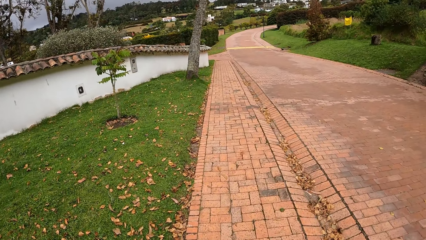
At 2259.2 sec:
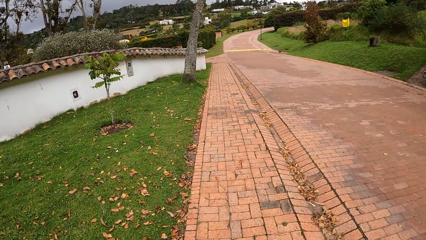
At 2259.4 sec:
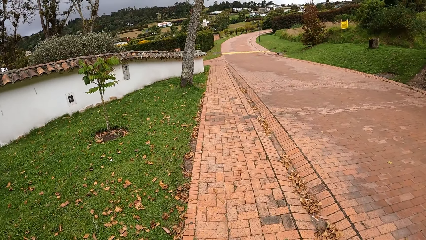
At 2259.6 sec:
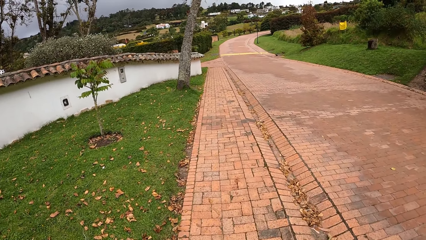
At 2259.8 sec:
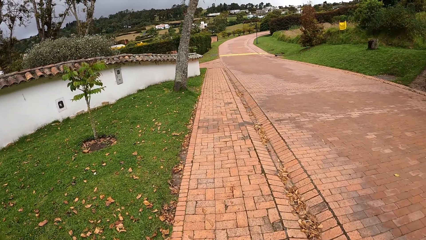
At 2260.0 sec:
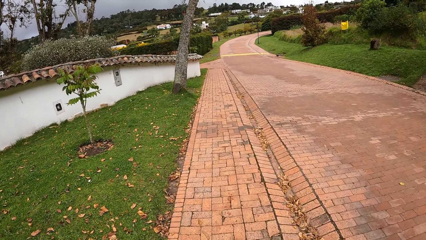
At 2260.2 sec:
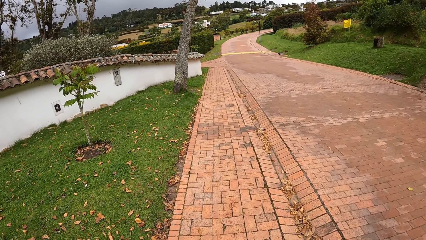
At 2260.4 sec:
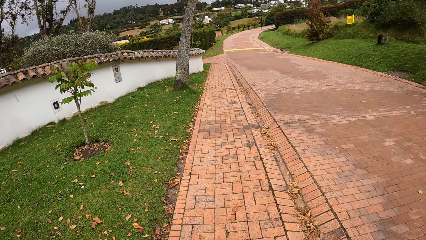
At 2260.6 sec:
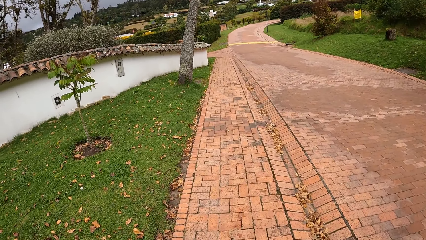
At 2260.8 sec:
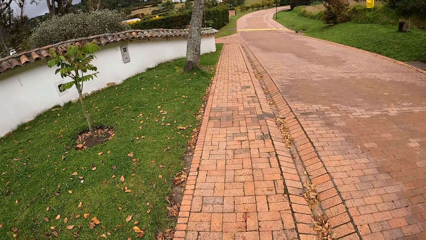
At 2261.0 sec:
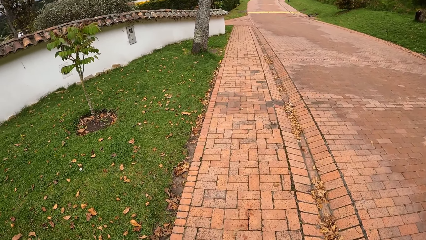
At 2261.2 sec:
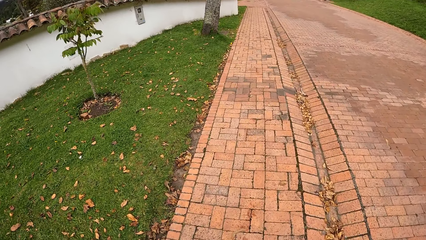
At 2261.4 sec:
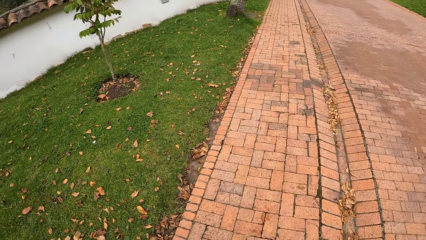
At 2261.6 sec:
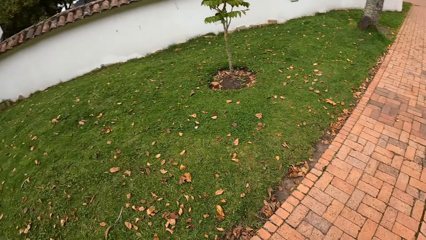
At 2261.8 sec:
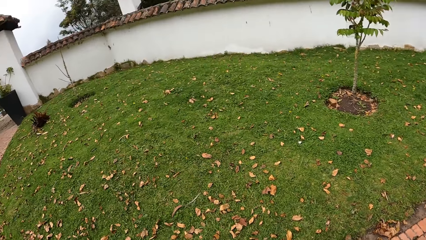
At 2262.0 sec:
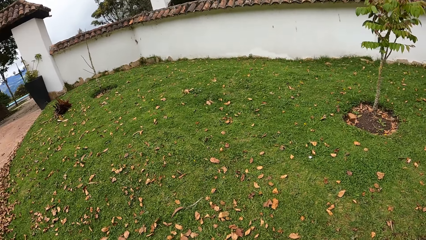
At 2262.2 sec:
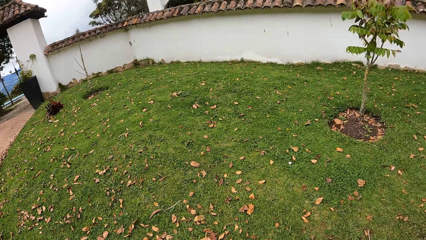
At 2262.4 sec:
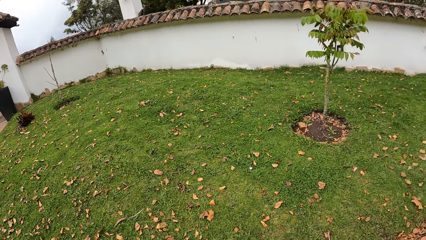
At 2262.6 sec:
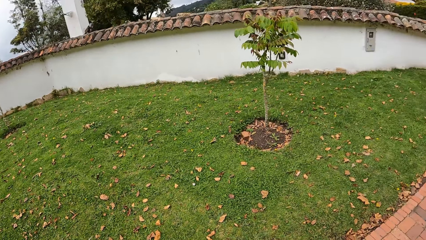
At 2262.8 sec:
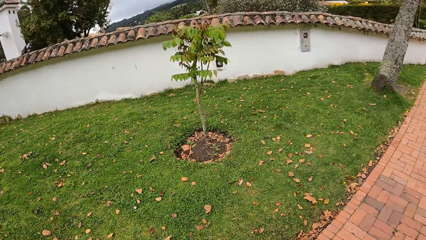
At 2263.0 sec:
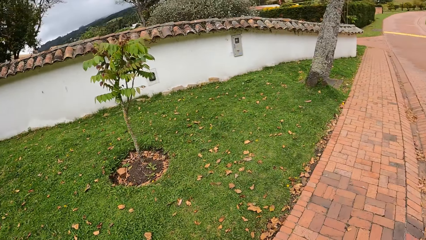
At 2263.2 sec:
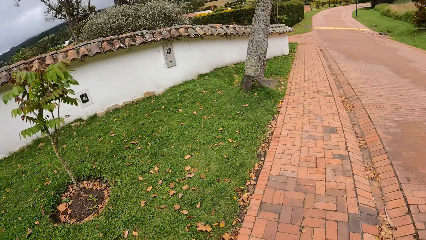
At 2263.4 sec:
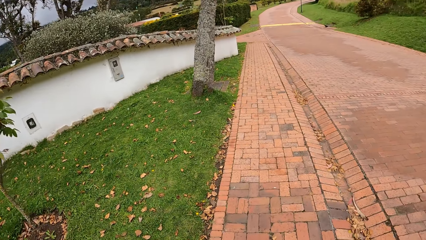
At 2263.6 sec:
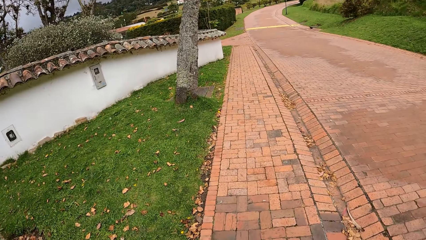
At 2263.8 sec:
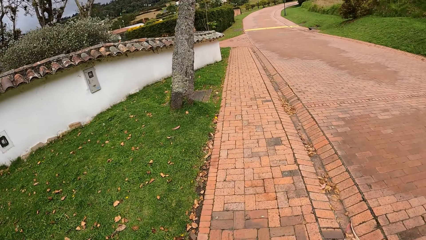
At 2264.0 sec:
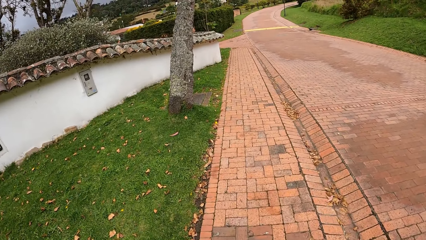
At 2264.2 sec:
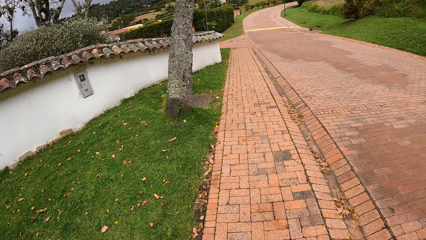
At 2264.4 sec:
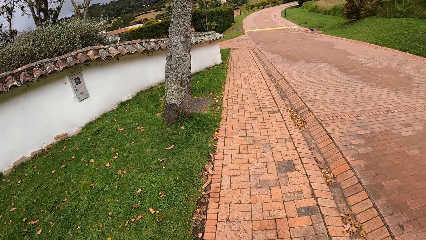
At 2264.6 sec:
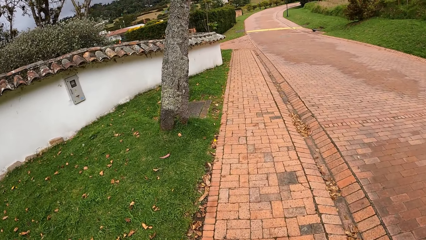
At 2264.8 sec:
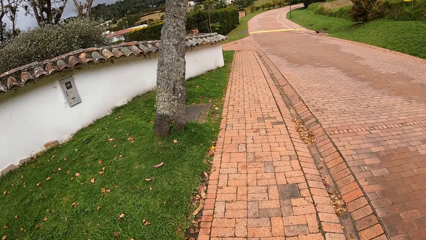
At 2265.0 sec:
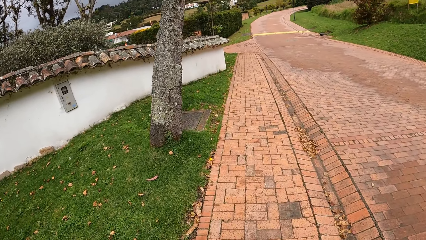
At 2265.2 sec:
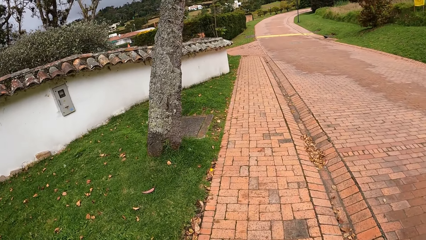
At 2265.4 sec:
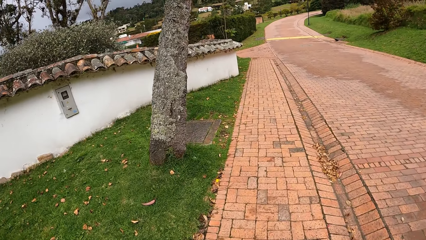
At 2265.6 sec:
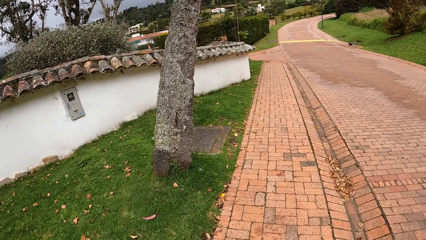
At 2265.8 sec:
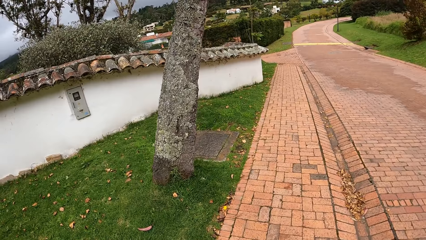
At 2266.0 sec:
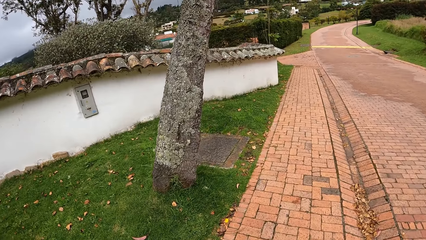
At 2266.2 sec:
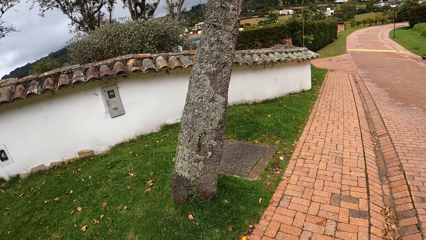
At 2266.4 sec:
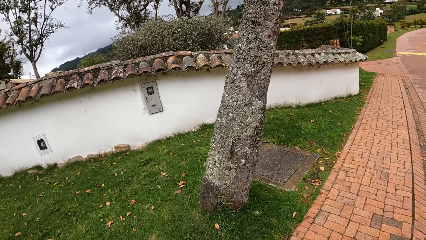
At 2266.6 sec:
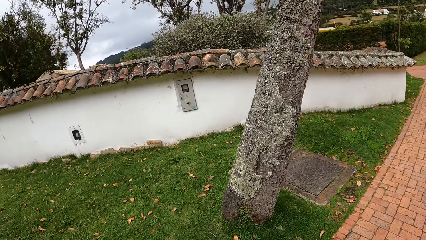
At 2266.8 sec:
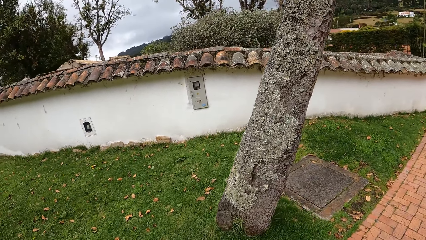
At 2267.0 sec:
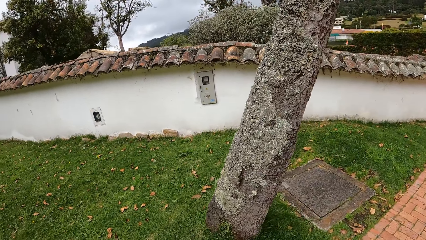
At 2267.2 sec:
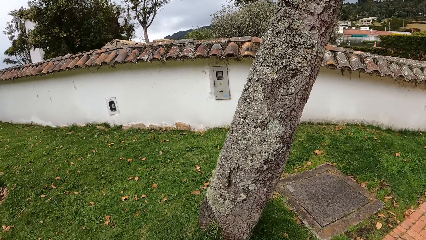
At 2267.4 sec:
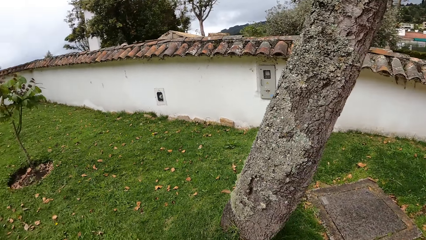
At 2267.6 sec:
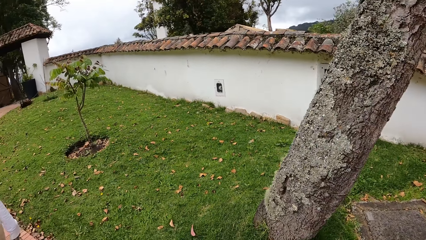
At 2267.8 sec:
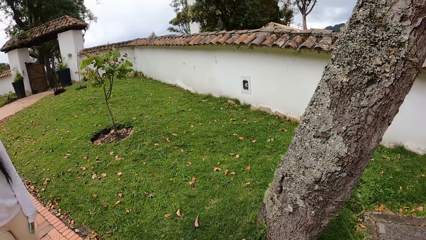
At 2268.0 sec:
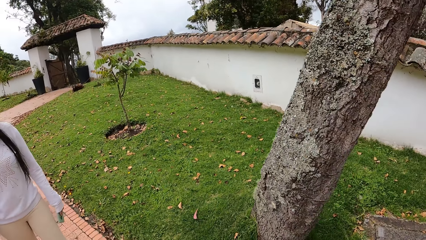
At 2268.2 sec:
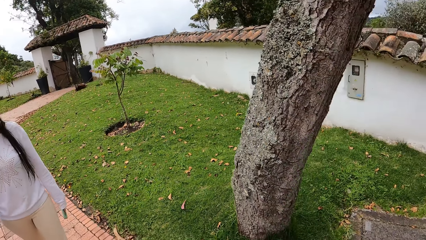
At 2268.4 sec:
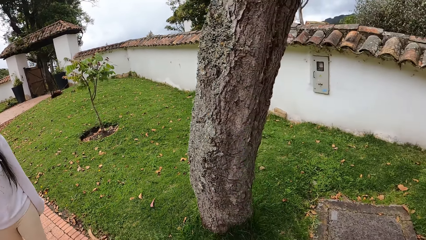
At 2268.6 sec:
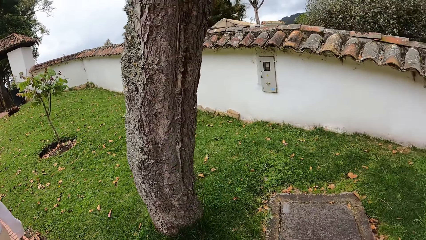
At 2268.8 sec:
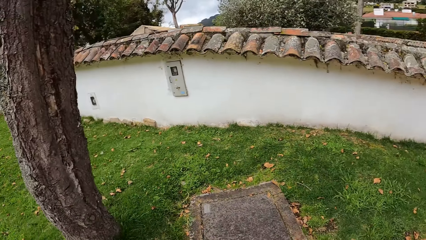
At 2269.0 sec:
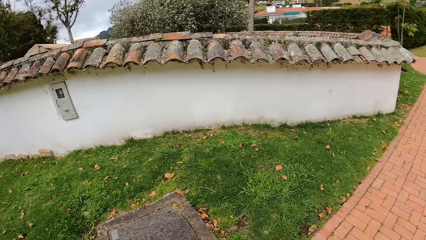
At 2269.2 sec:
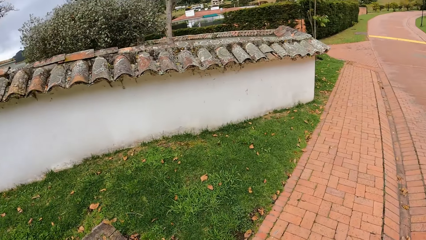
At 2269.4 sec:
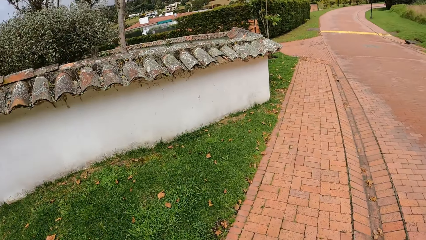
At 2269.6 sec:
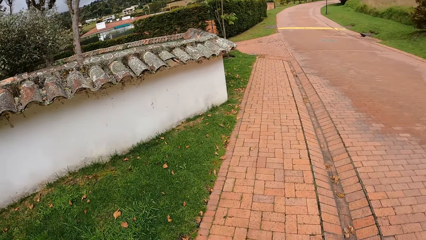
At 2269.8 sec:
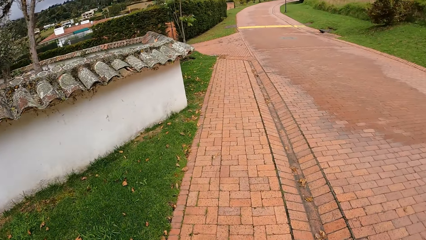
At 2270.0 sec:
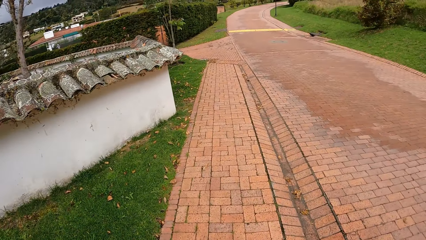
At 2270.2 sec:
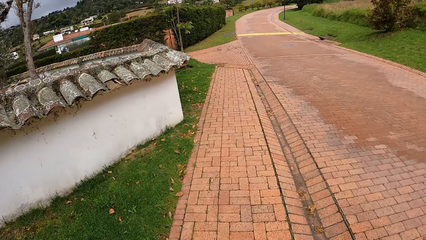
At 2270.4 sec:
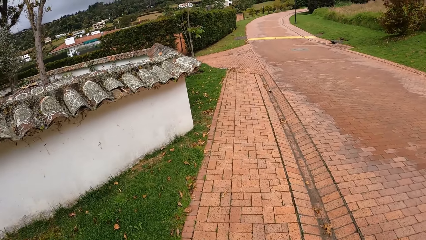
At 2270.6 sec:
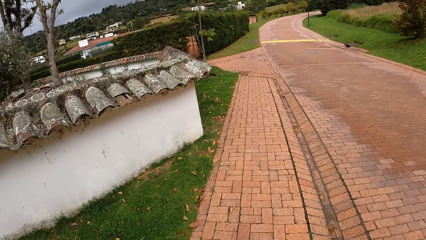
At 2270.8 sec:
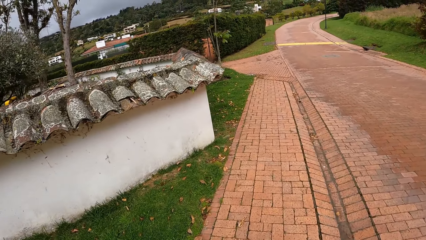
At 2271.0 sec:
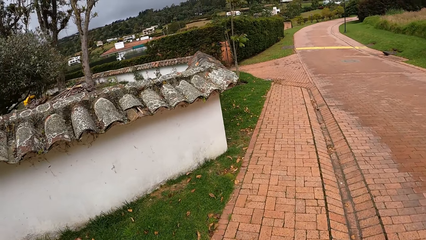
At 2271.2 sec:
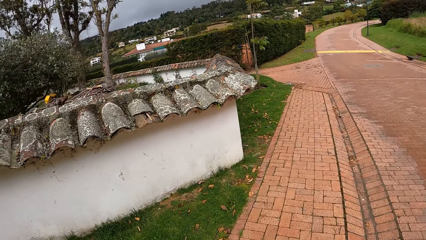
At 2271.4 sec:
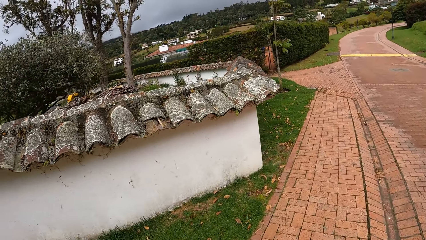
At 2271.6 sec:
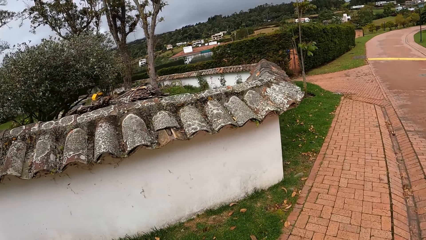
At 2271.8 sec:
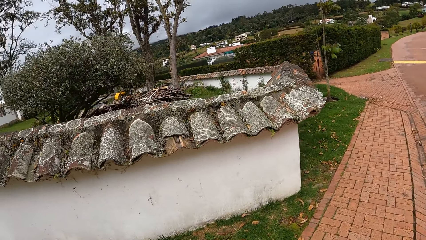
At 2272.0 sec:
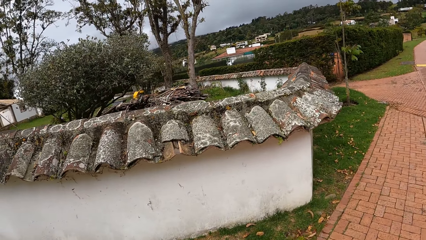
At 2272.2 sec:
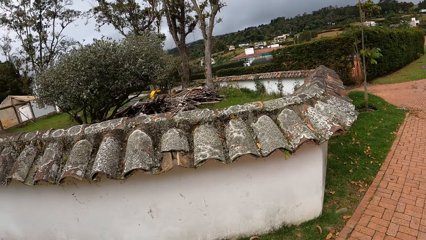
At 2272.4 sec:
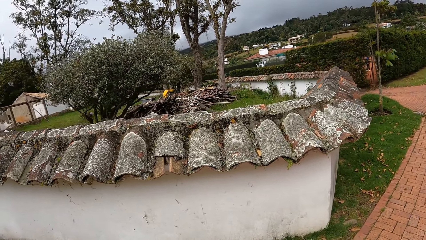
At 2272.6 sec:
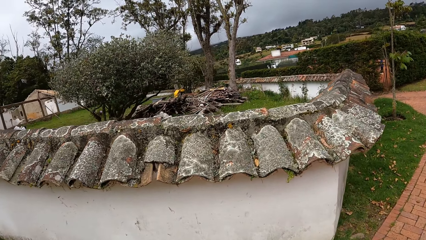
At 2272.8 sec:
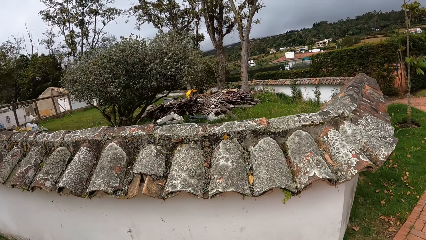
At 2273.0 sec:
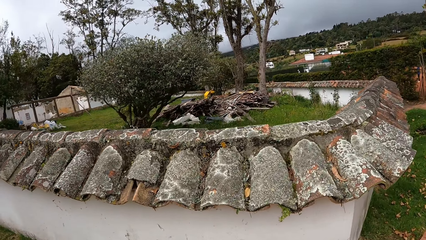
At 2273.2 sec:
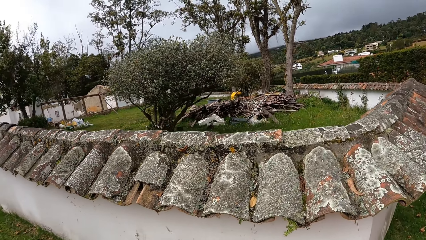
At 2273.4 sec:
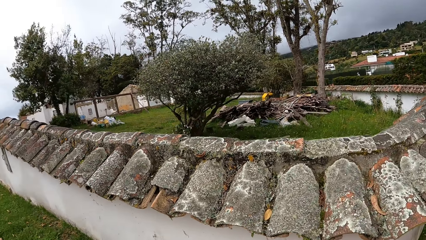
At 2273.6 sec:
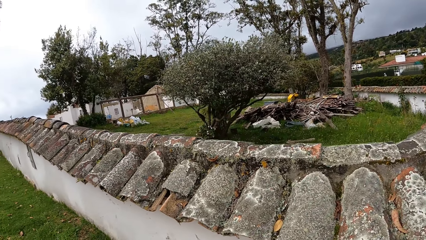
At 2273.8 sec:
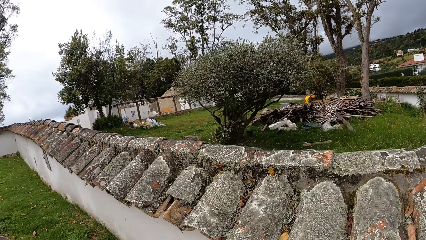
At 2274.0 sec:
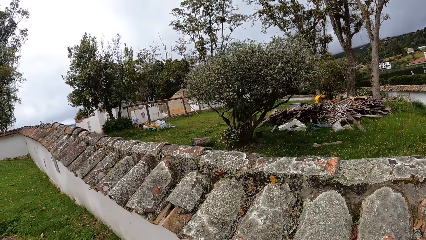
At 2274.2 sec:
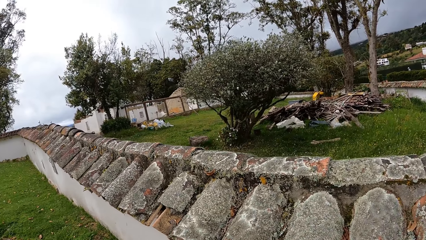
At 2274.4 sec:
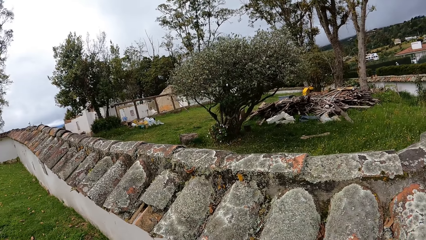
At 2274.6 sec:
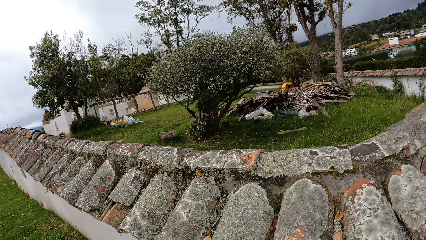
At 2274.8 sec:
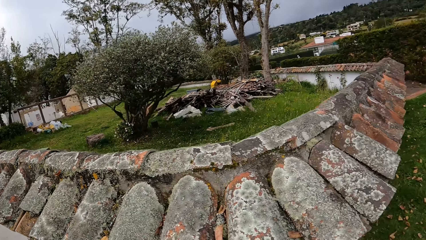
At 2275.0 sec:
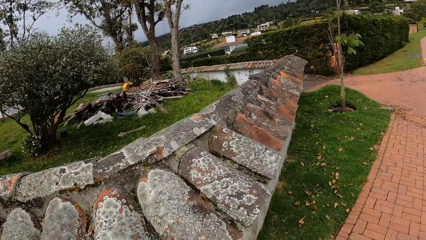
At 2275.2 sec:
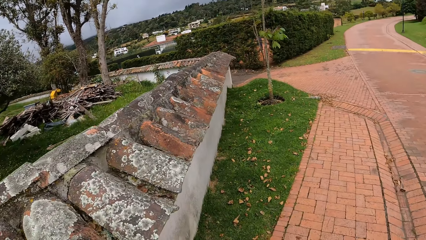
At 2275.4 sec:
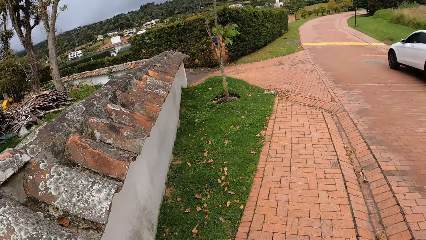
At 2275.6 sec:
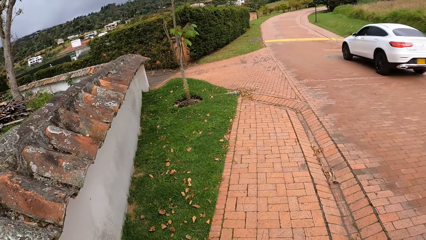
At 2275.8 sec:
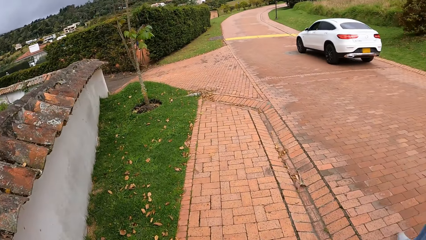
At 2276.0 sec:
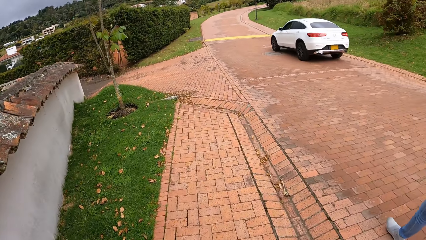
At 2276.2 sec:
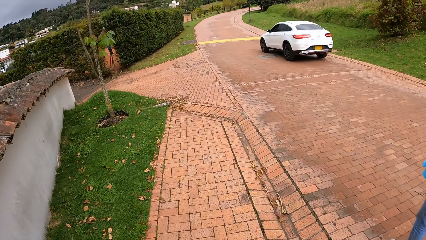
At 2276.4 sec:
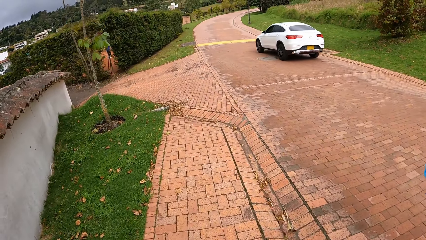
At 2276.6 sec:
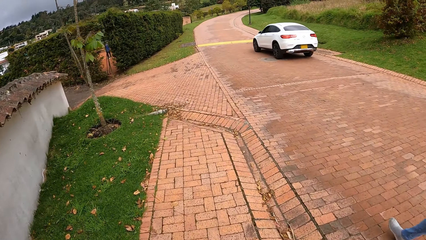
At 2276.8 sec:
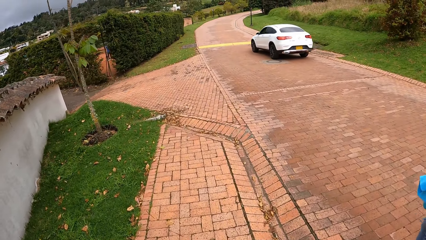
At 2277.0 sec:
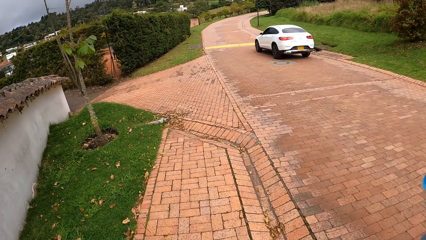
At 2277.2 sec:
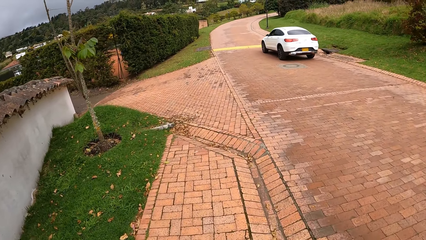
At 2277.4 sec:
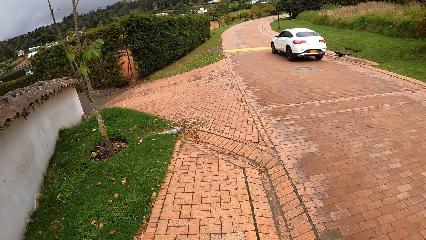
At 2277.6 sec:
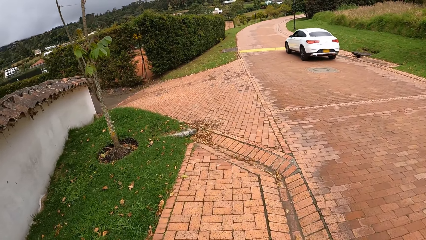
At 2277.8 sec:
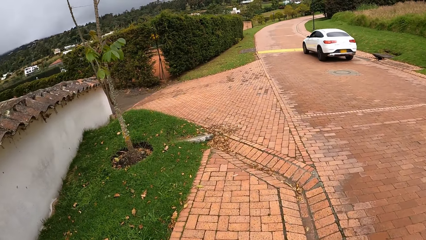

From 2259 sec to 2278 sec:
The camera wearer walks forward. They look at the gate on the left. They walk forward. They look at the gate on the left. They look over the fence. A car drives past the camera wearer. The camera wearer walks forward.
